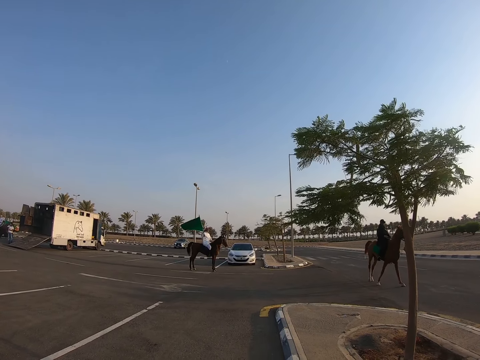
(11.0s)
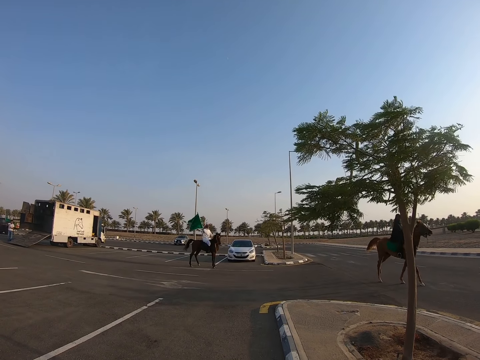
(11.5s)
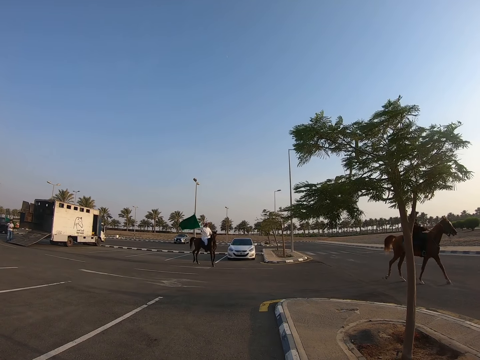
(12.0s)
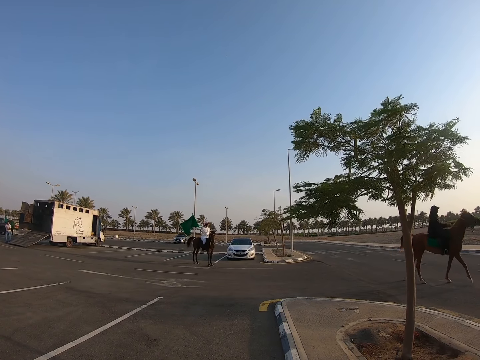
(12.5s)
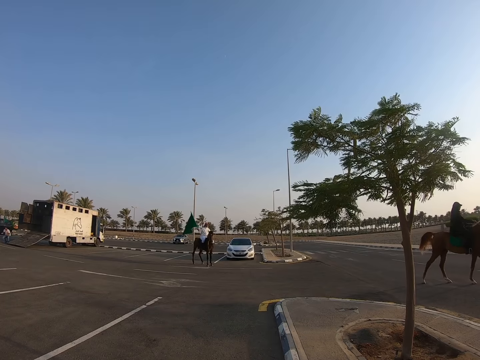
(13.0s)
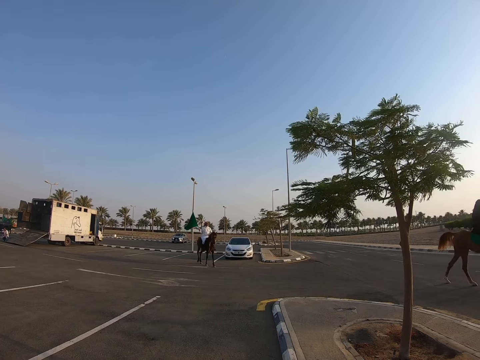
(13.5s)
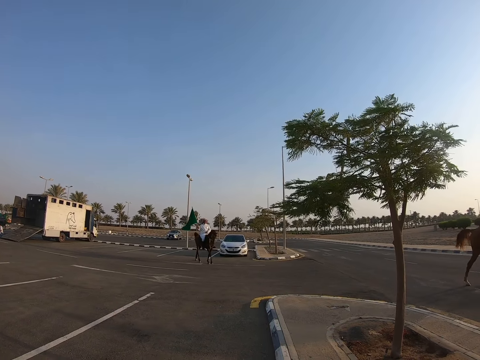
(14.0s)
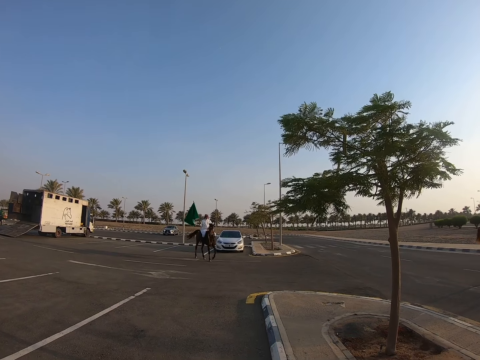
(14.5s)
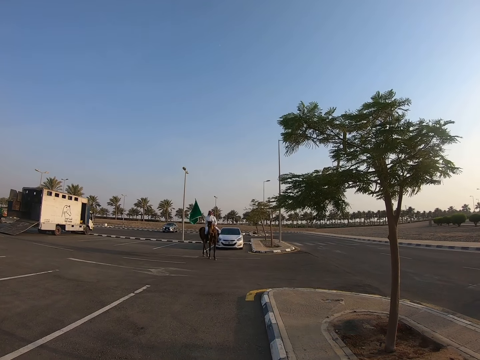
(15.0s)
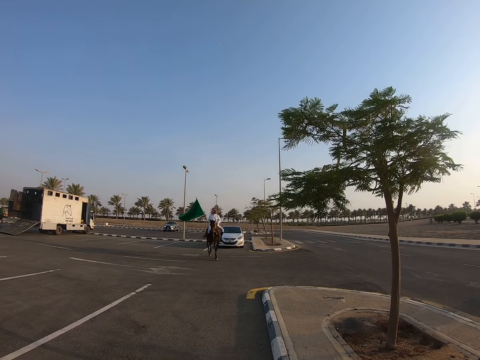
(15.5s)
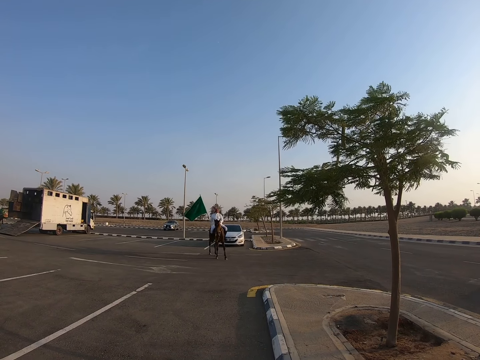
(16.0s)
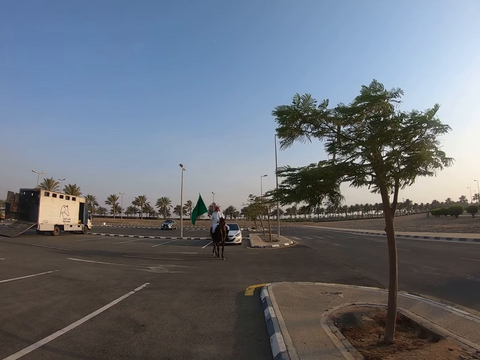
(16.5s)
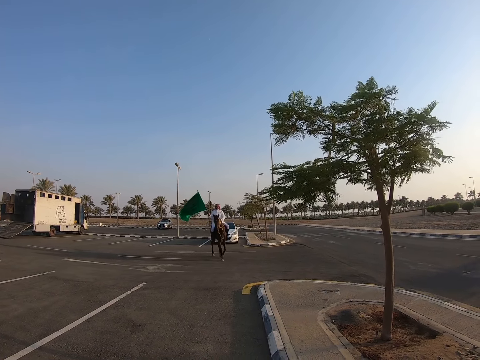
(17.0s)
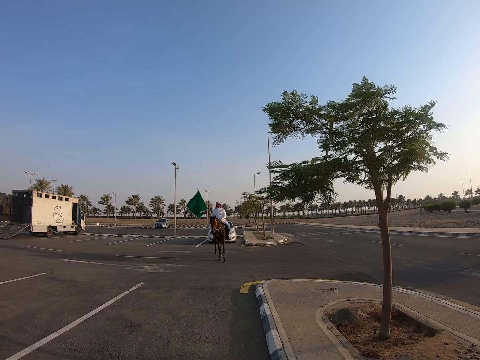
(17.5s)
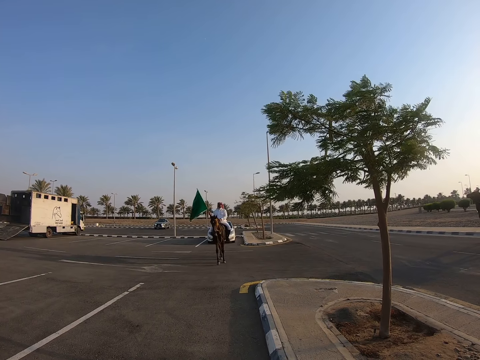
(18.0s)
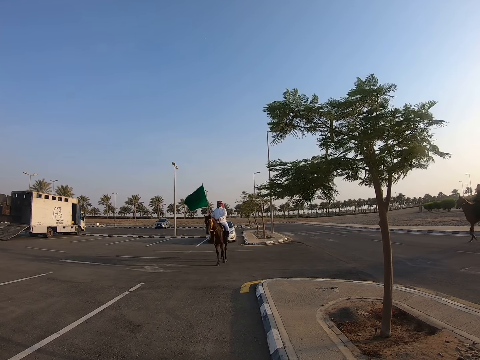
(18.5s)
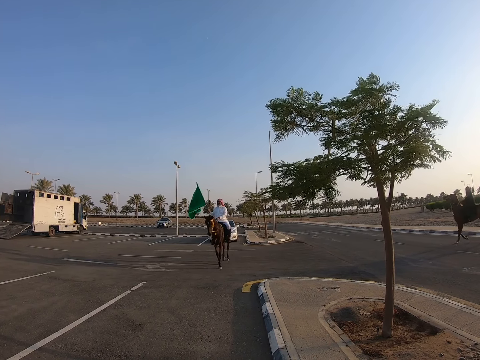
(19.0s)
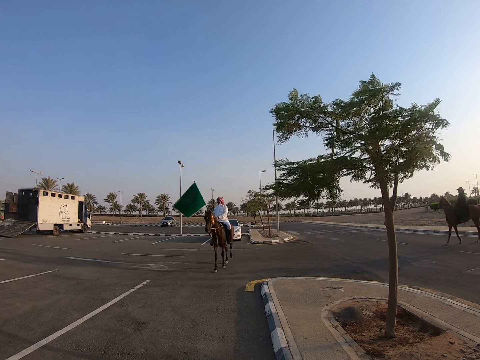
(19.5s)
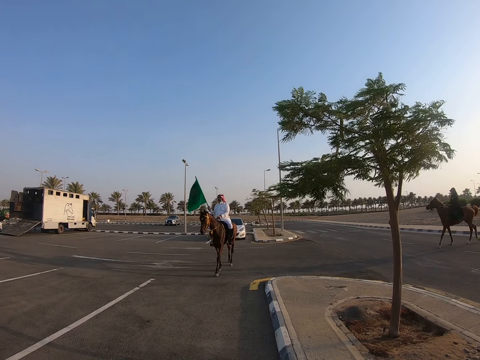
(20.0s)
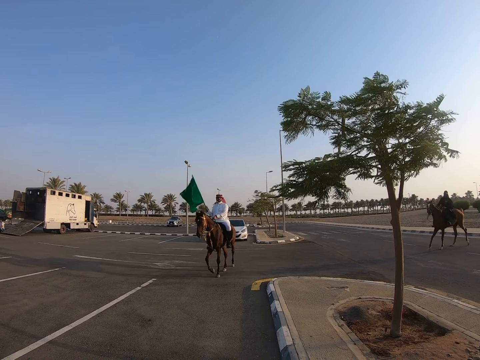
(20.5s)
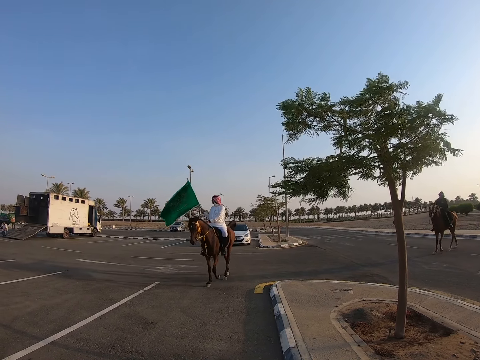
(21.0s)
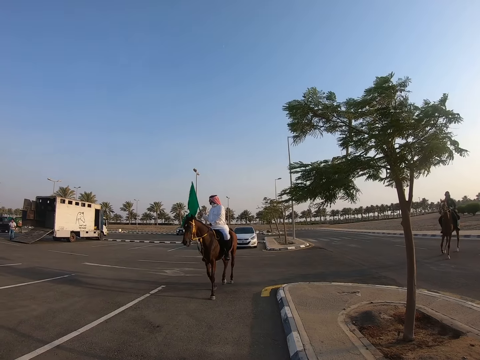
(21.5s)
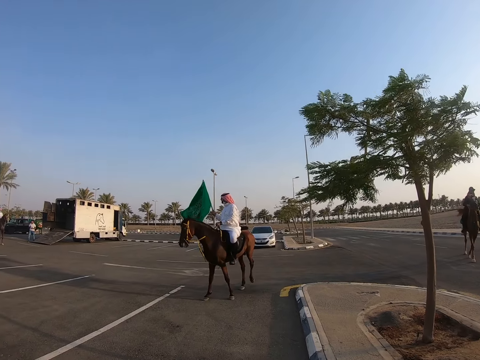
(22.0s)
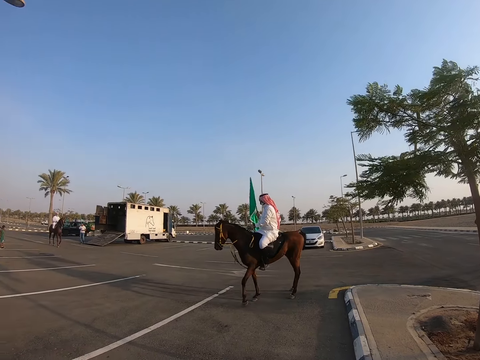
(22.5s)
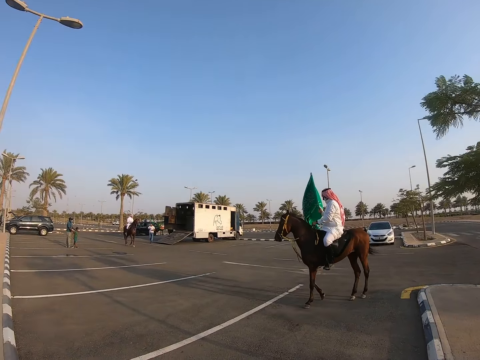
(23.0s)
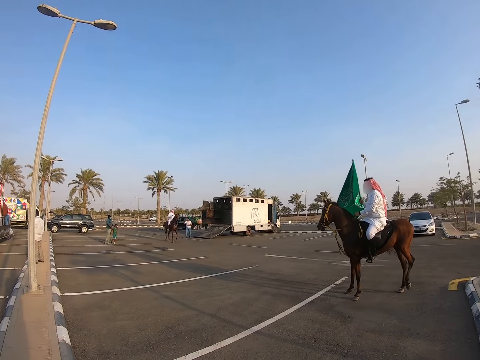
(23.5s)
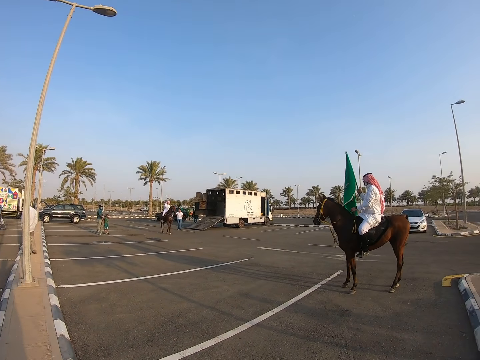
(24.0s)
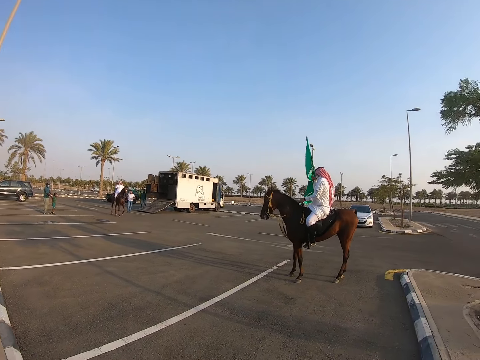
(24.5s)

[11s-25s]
A man rides a horse. The camera wearer looks around the park. Another man rides a horse. Another man carries a flag.

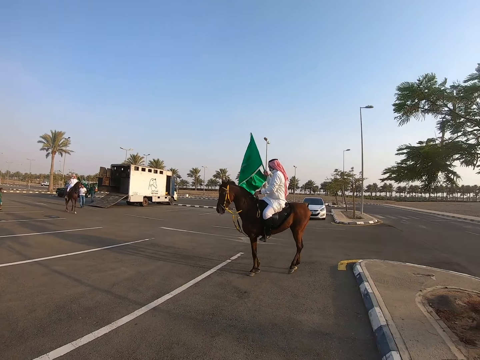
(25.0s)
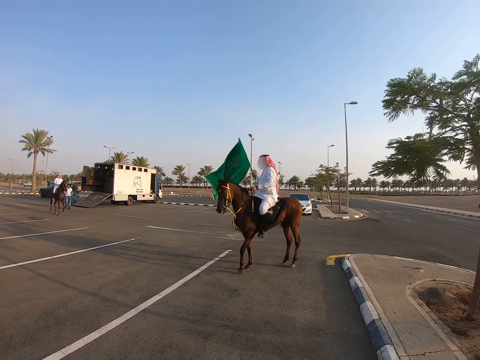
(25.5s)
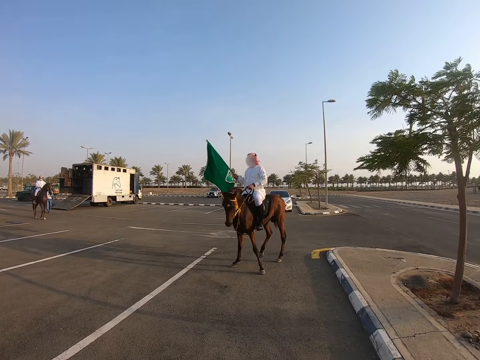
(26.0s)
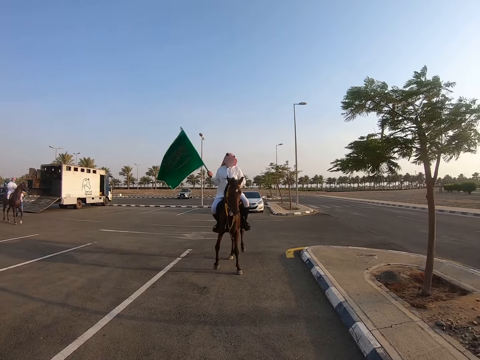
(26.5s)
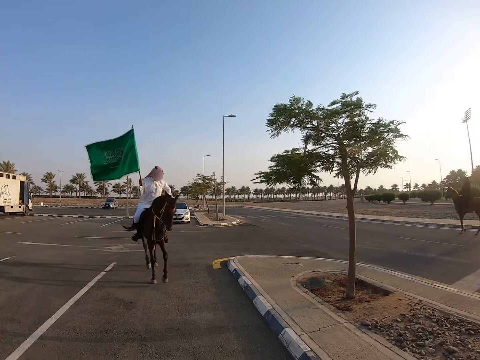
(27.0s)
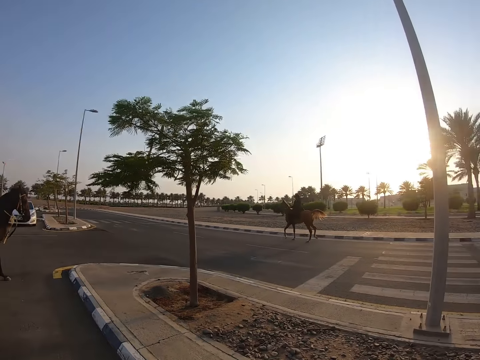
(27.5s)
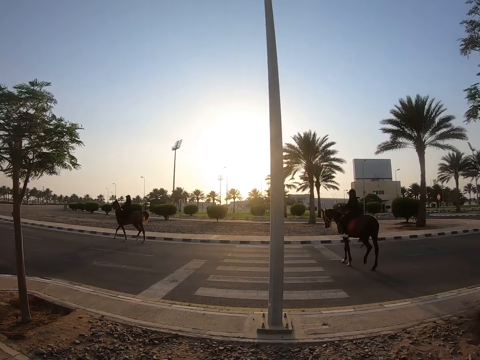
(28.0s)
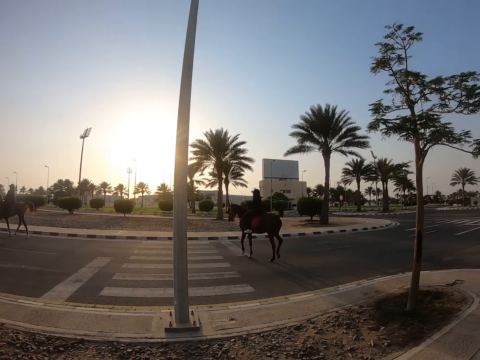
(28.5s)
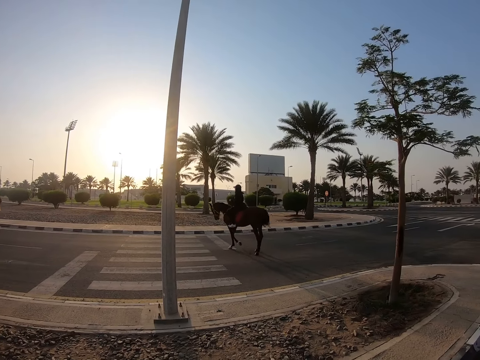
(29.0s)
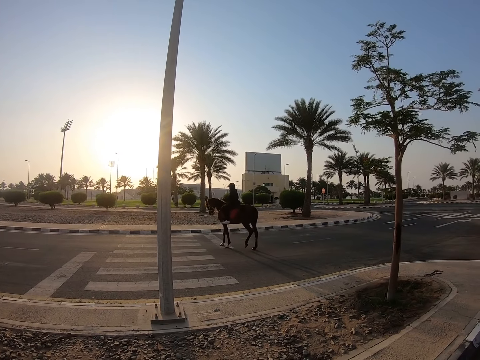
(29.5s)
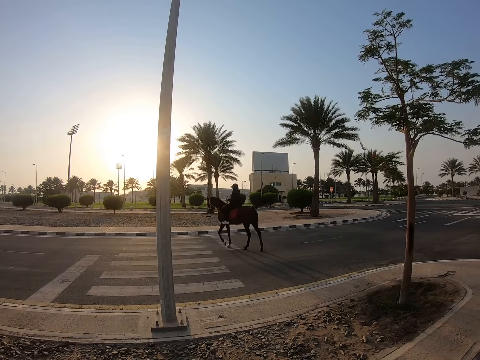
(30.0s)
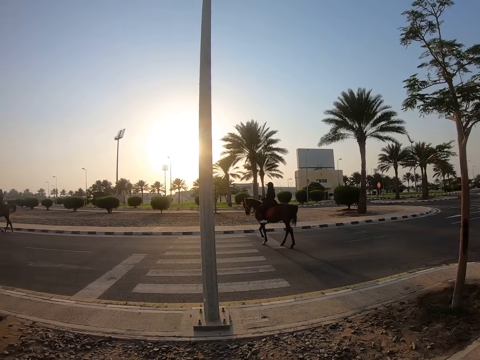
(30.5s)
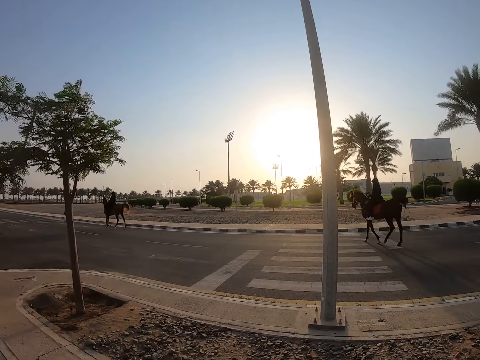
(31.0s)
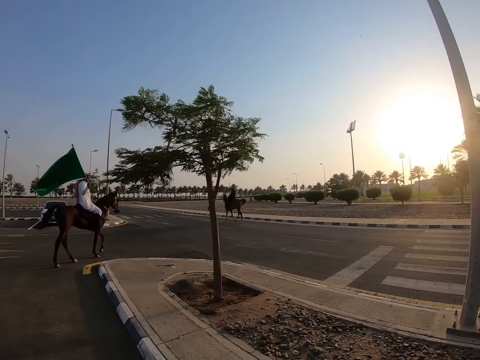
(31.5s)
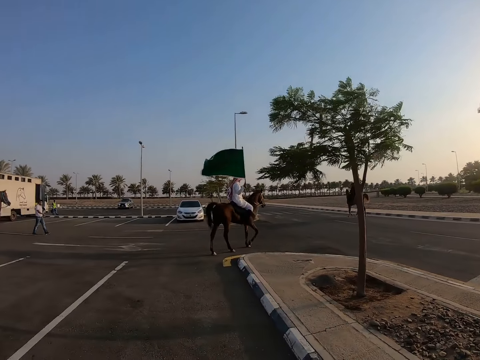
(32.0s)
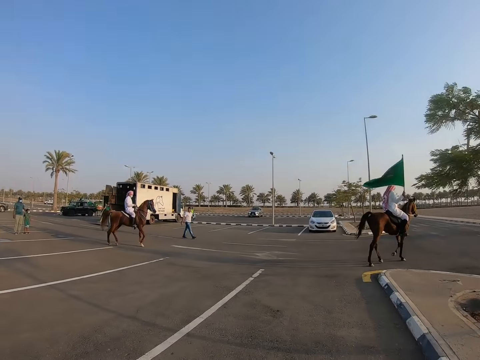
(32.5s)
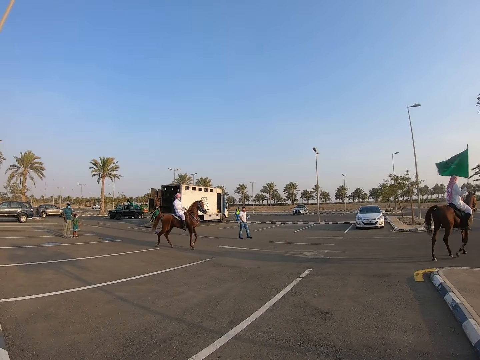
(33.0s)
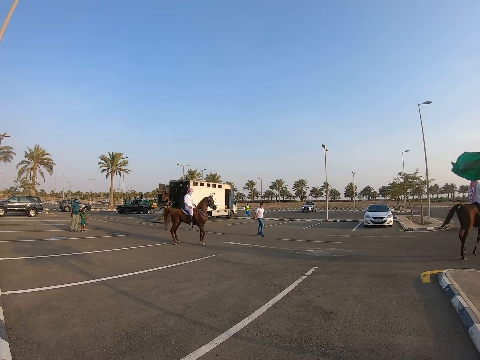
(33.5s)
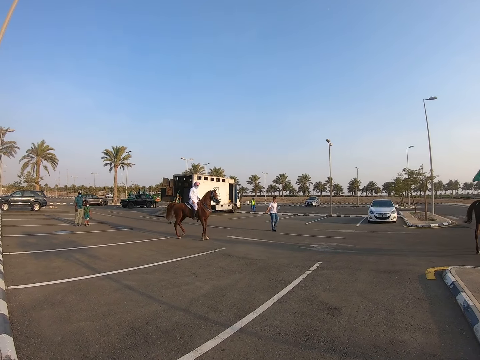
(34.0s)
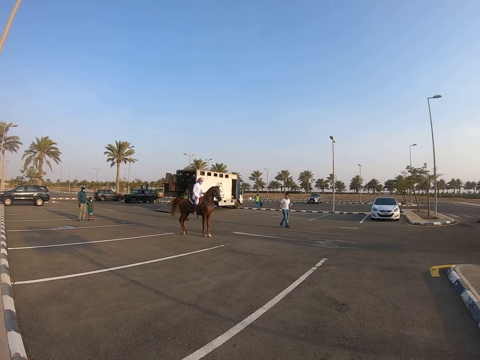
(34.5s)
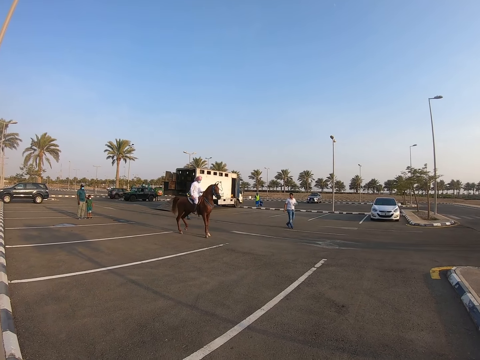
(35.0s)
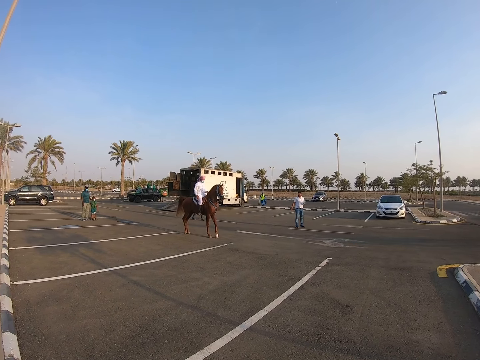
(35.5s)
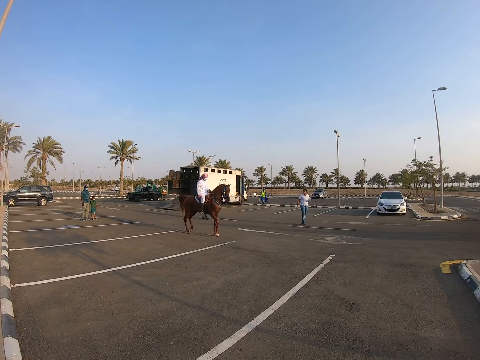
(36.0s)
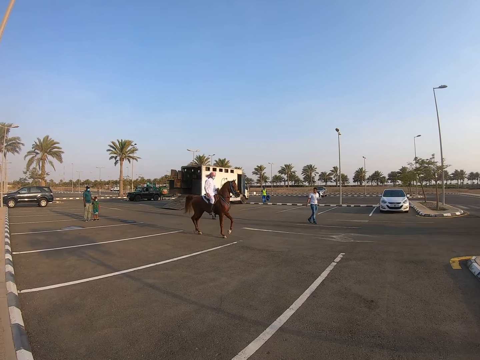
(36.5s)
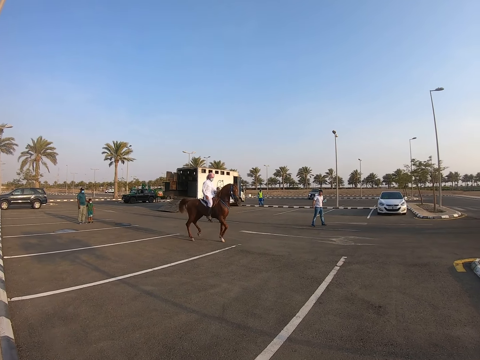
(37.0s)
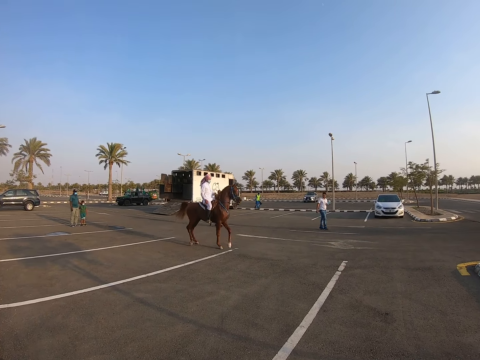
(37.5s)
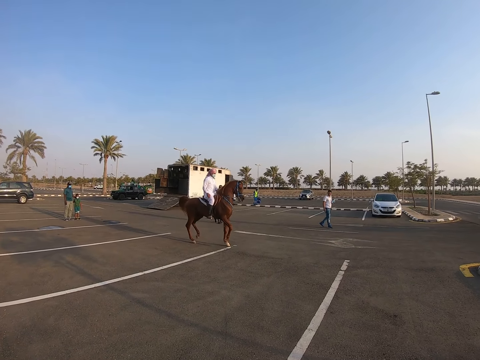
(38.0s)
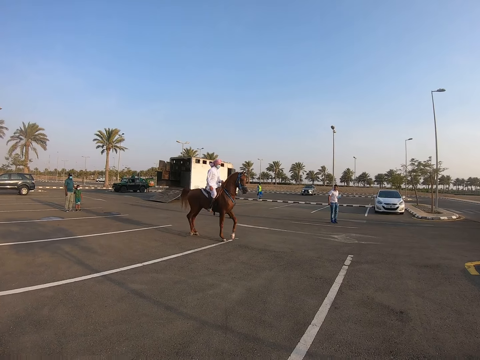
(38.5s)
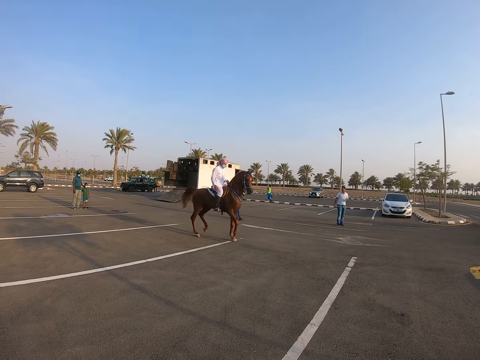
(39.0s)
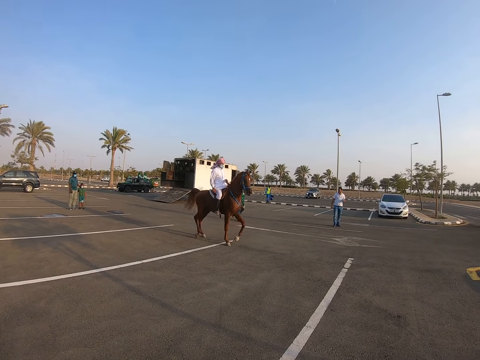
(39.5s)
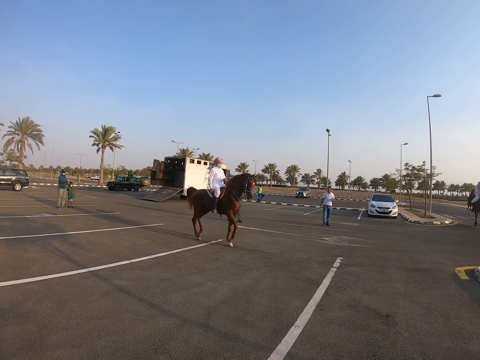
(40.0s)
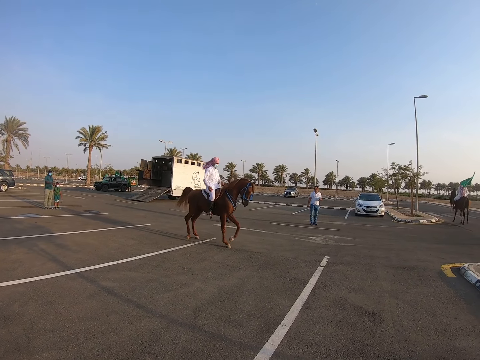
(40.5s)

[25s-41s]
A man rides on a horse. Another man rides a horse. The first man rides a horse. Another man rides a horse. Another man rides a horse. Another man rides on a horse.
